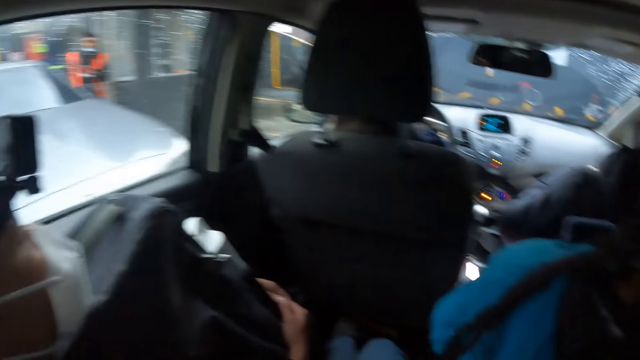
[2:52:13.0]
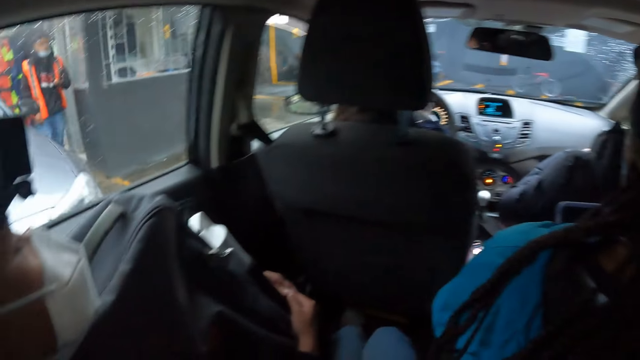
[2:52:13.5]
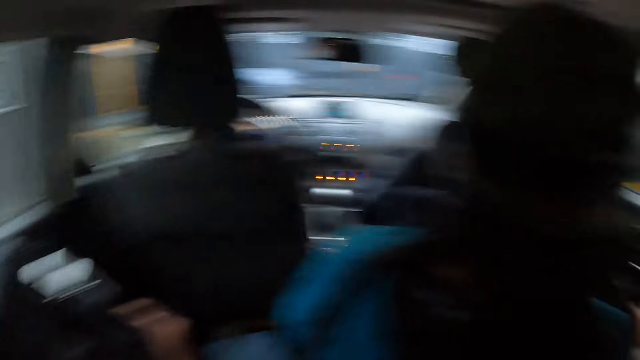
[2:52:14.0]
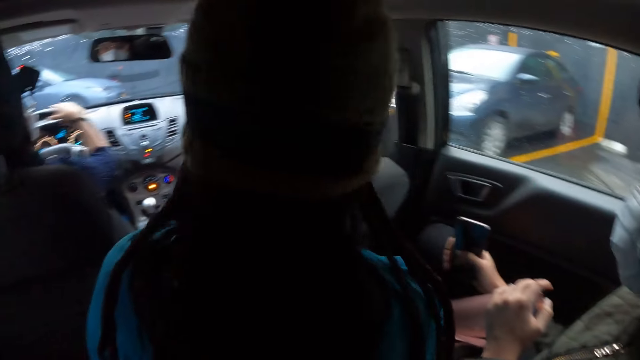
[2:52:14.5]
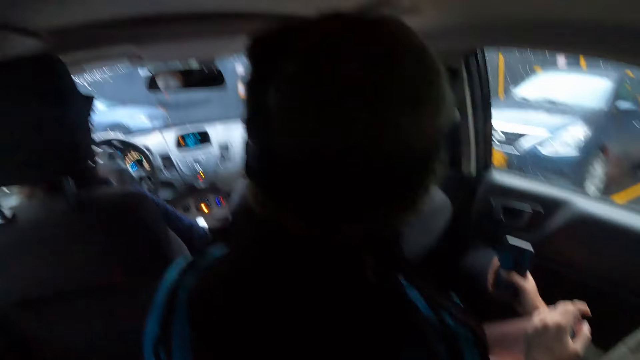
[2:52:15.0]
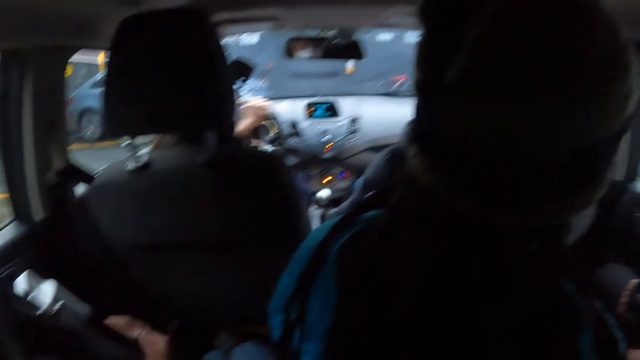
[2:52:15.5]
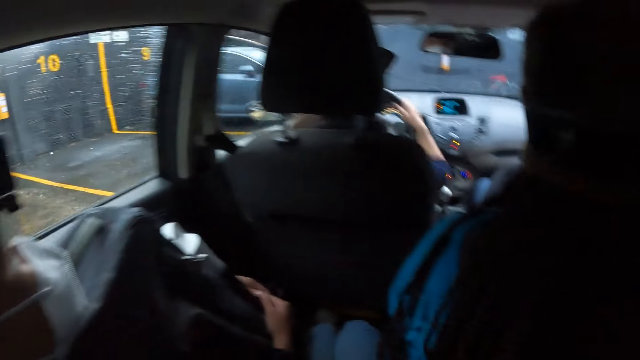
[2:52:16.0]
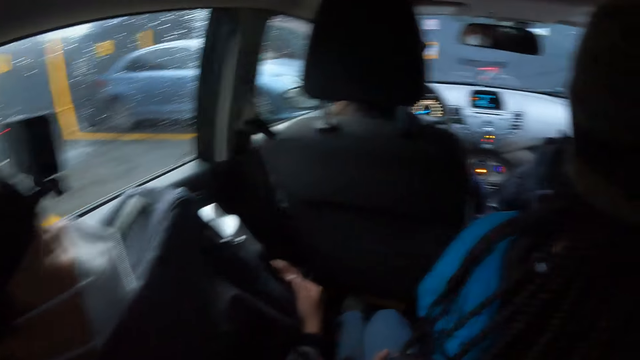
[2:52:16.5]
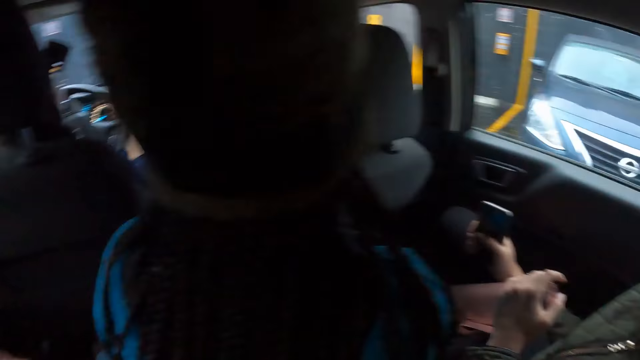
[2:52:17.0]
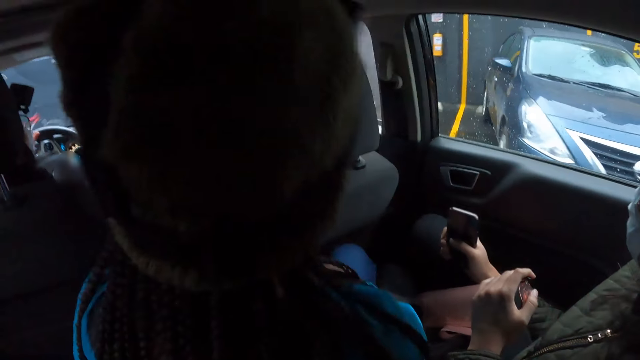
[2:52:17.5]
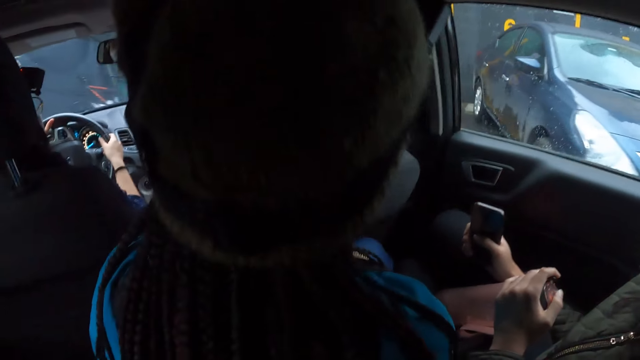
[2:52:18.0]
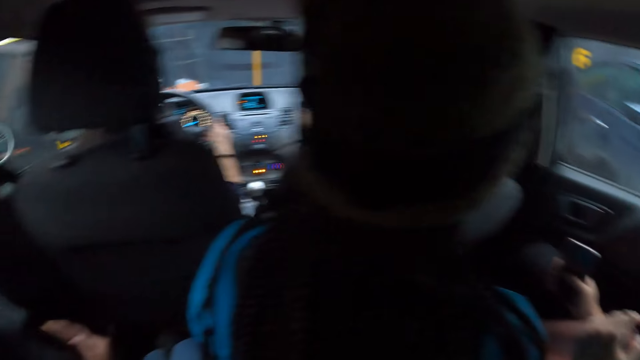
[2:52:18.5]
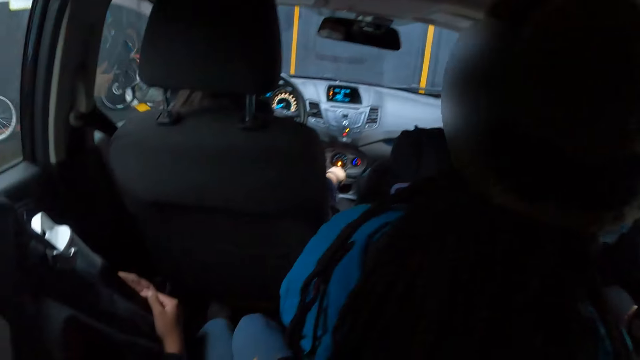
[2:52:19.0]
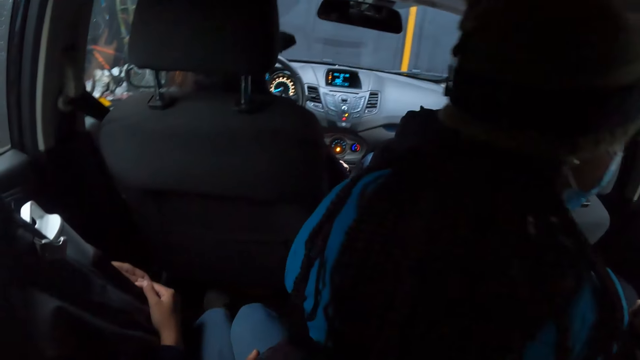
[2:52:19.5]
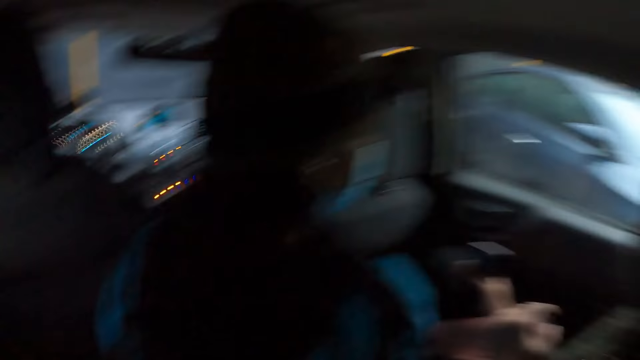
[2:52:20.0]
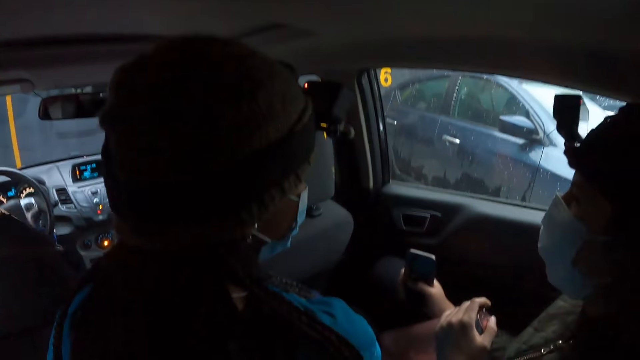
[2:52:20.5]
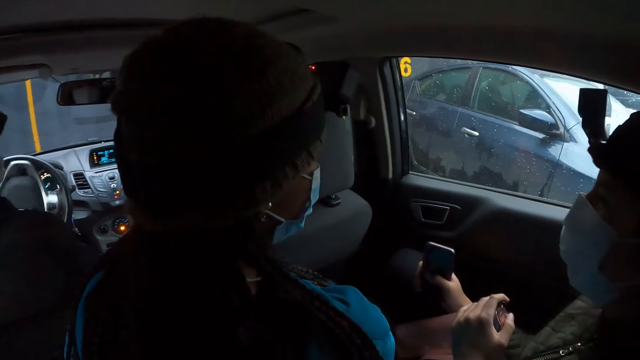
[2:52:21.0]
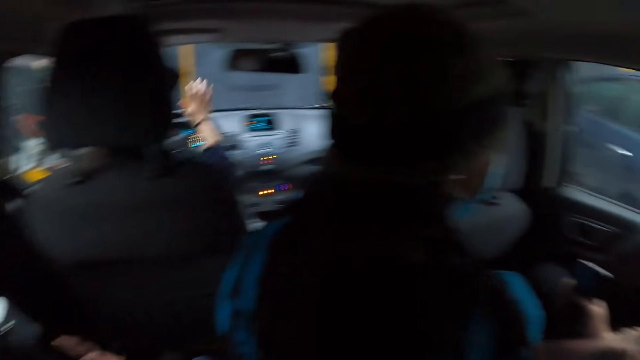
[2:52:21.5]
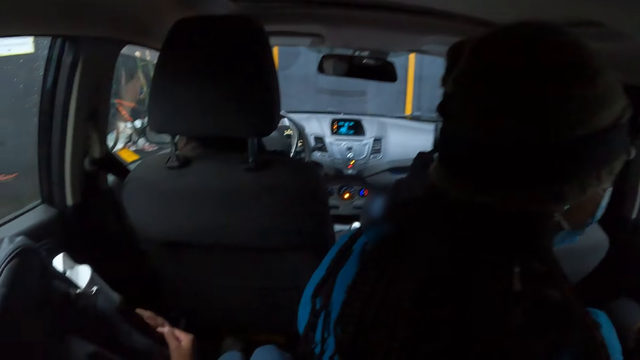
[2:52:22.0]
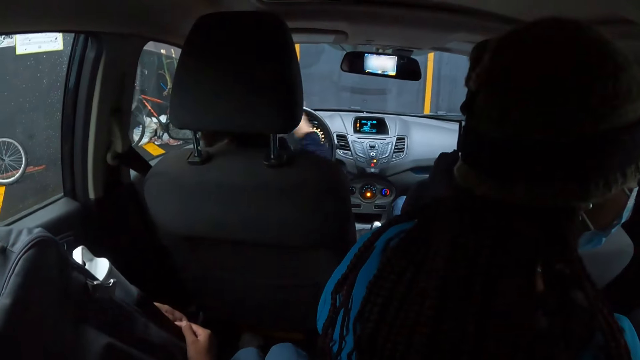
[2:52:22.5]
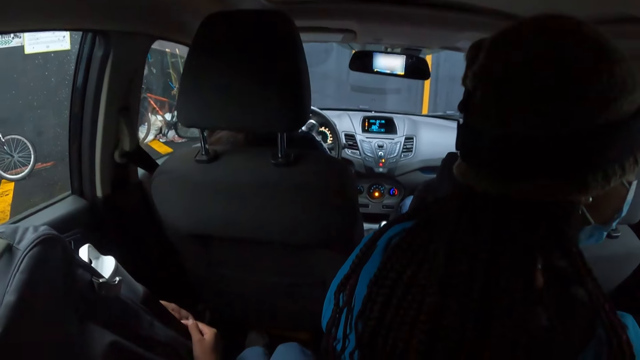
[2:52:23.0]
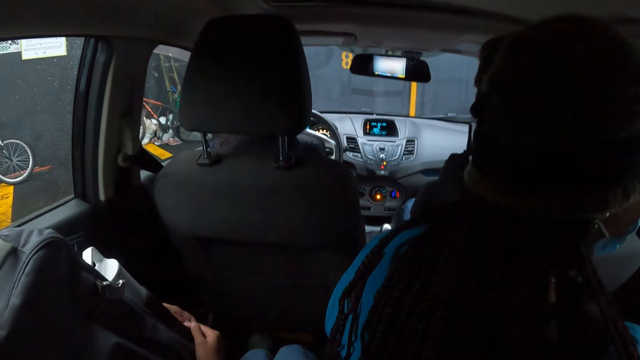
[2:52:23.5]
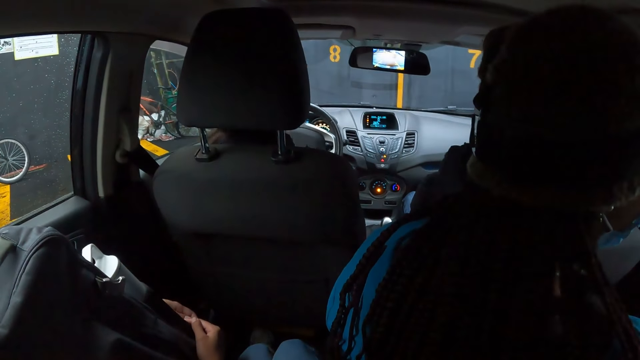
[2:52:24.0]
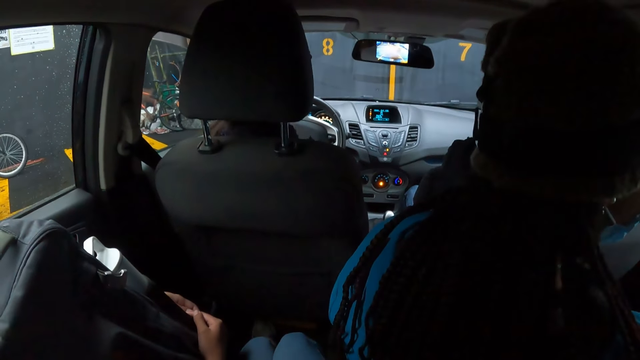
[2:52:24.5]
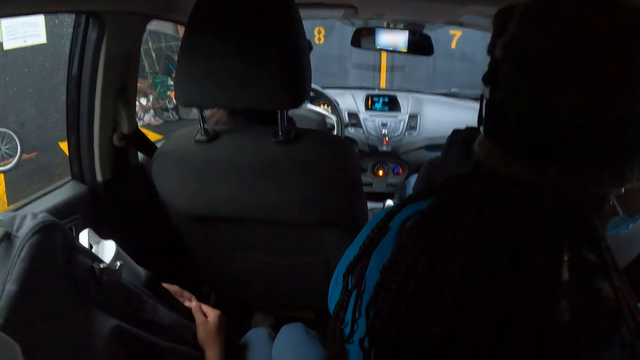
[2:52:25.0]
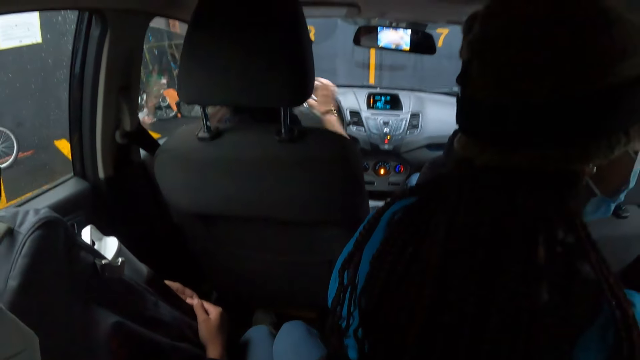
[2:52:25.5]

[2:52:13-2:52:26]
A driver packs the car.

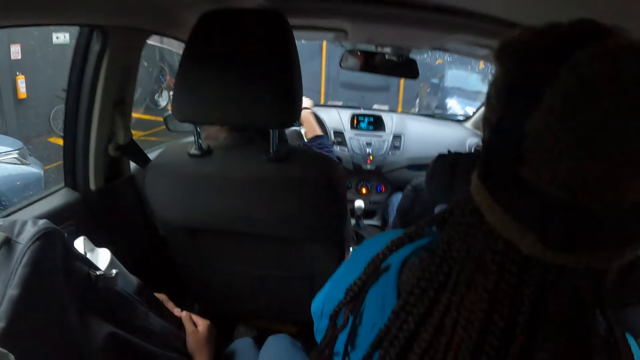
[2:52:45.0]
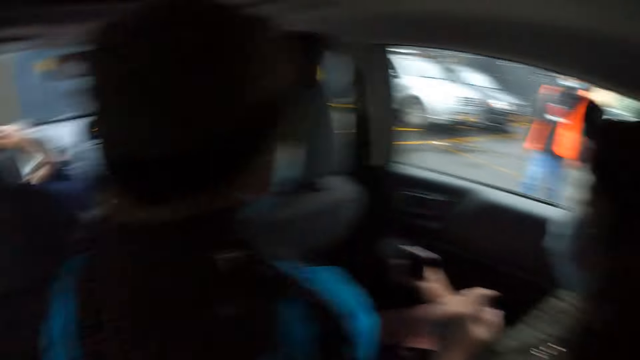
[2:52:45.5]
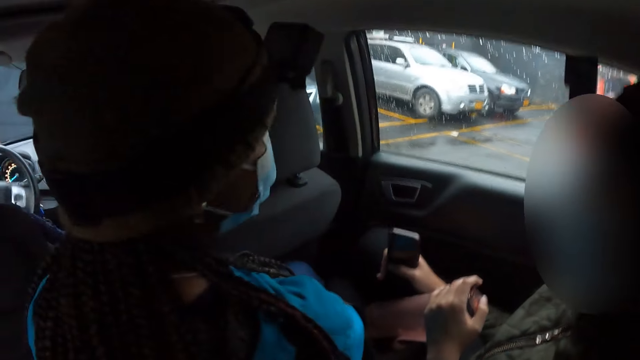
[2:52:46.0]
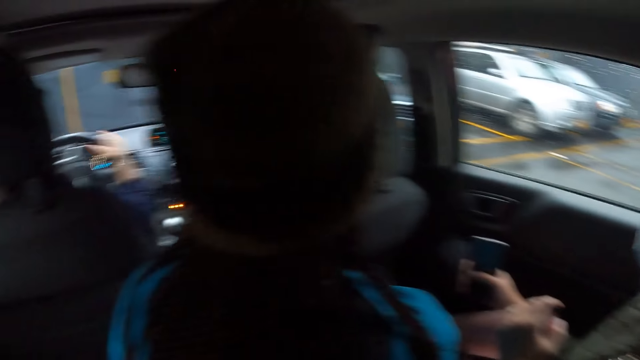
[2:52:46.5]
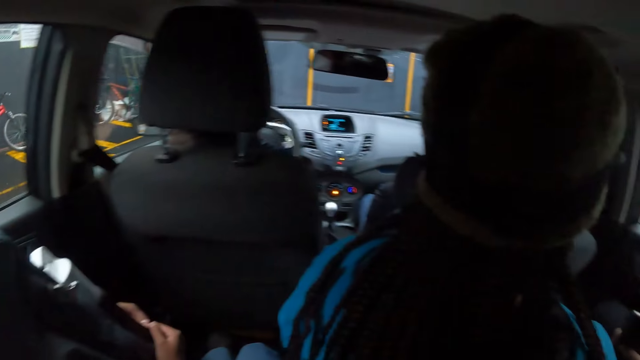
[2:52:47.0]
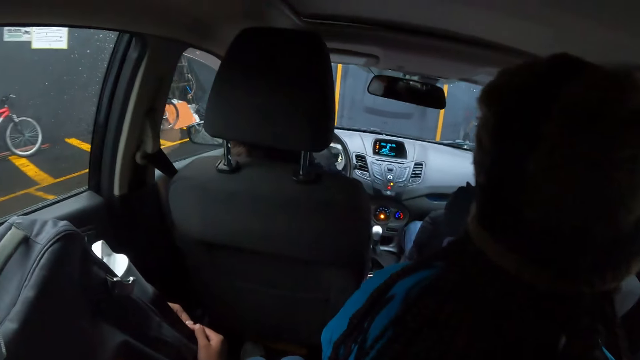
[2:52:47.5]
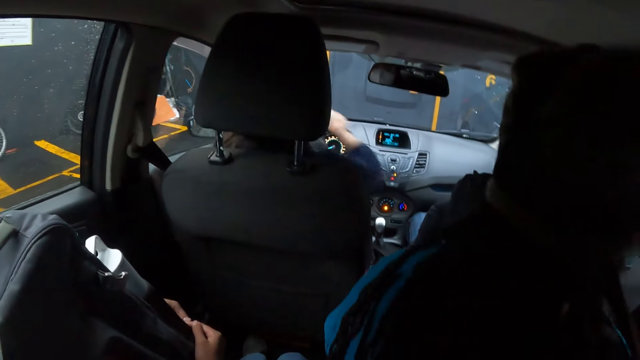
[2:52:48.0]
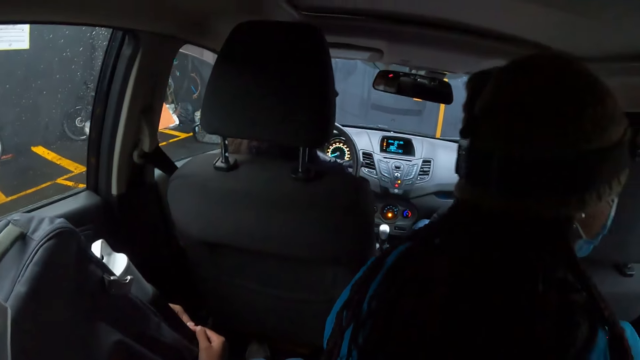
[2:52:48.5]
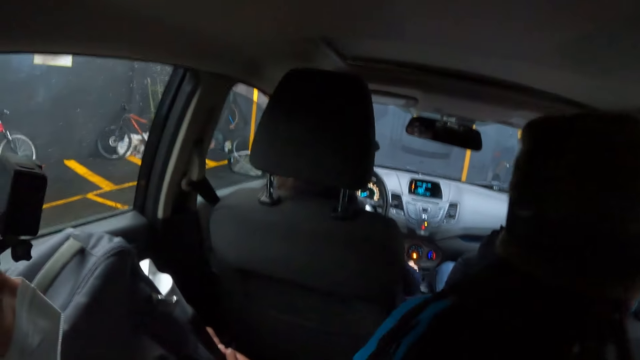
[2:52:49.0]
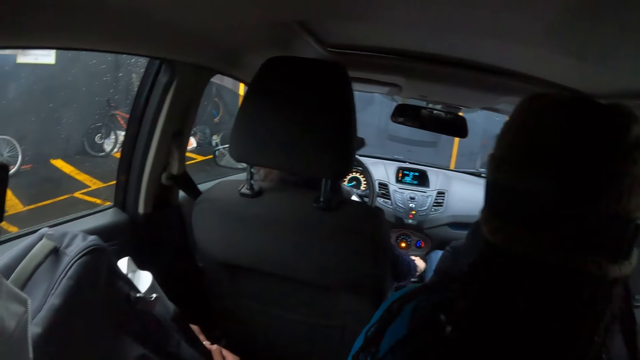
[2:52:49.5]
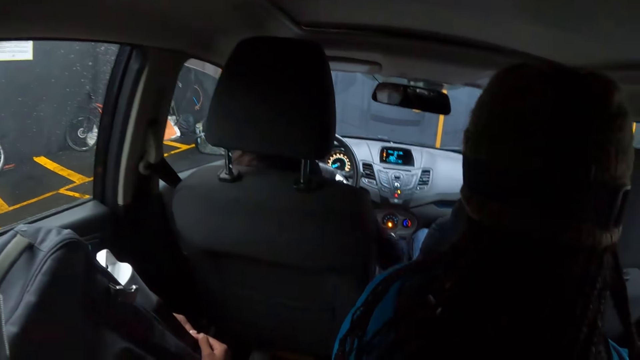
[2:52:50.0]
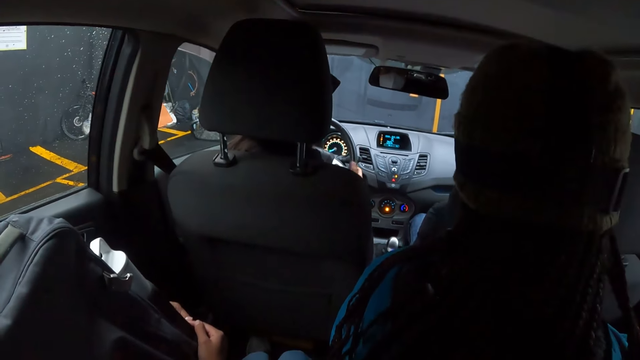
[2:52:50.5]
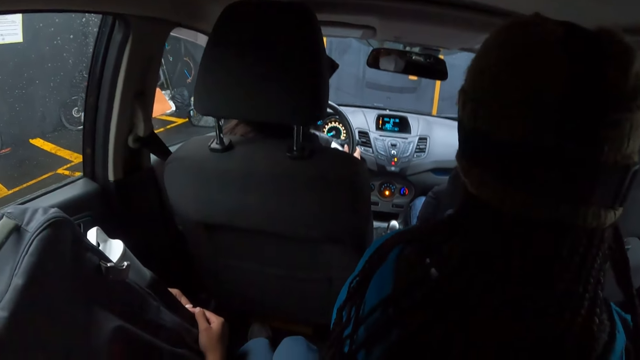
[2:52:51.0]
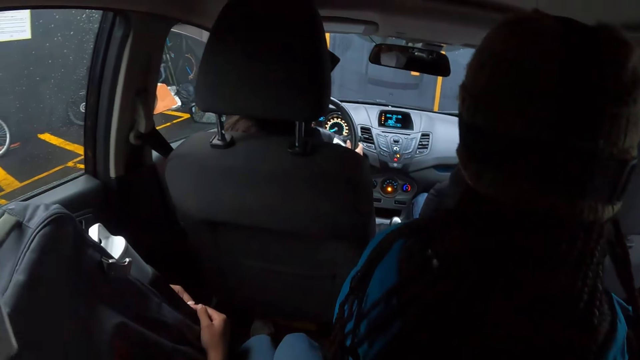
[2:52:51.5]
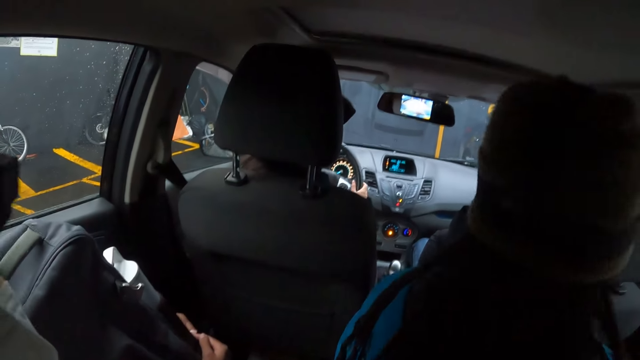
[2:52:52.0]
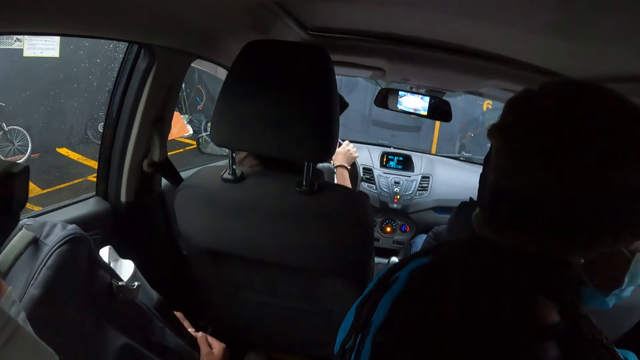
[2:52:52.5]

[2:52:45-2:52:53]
The camera wearer looks through the car mirror. A driver packs the car.
